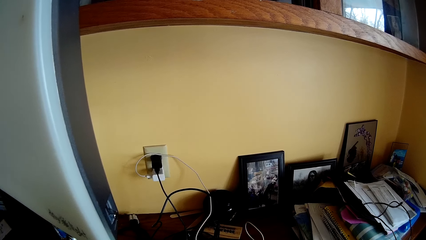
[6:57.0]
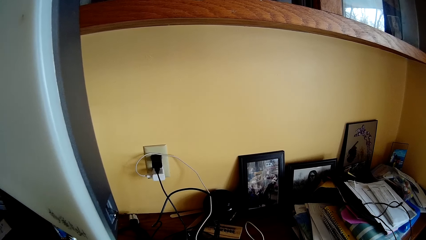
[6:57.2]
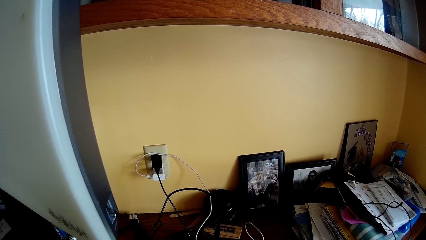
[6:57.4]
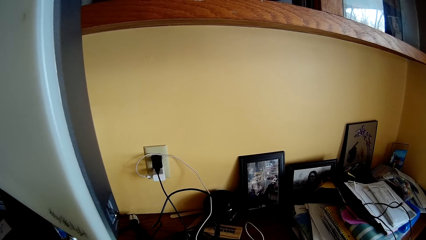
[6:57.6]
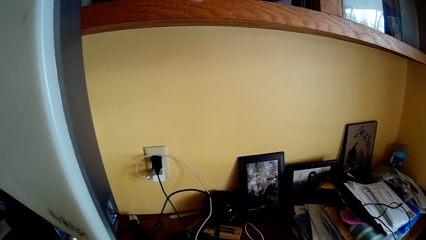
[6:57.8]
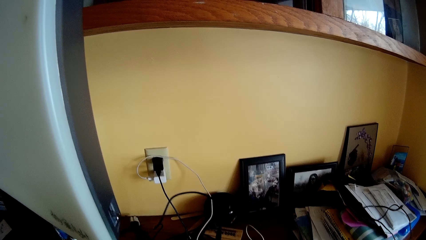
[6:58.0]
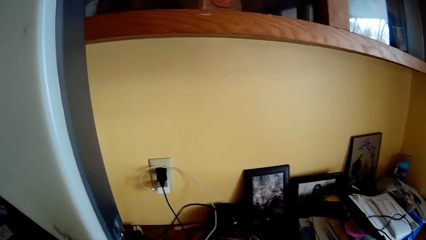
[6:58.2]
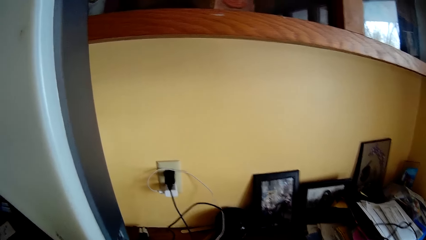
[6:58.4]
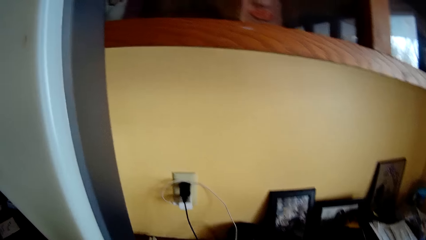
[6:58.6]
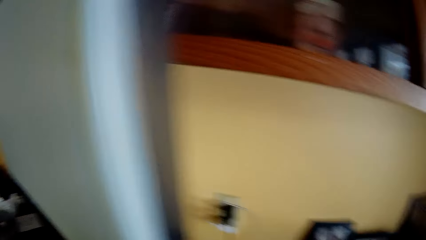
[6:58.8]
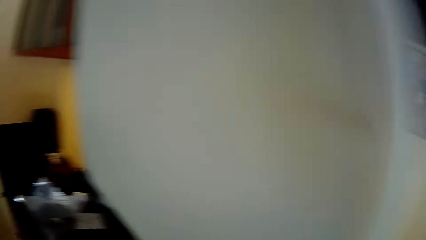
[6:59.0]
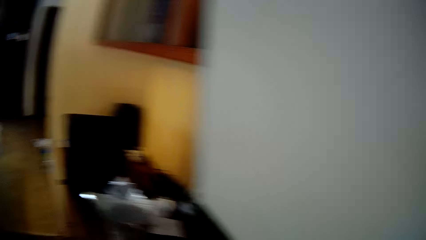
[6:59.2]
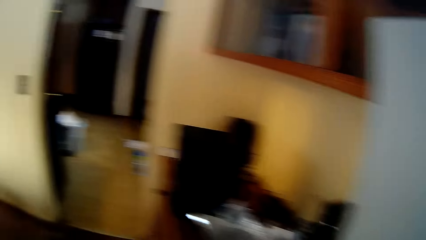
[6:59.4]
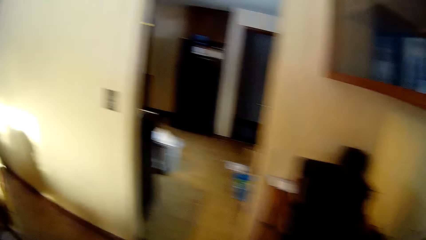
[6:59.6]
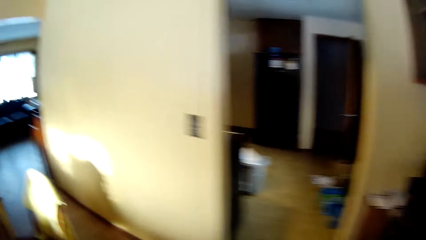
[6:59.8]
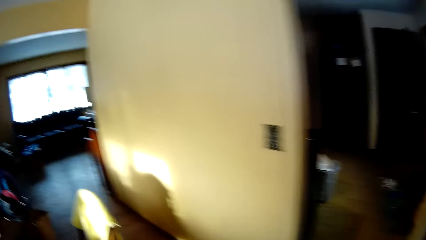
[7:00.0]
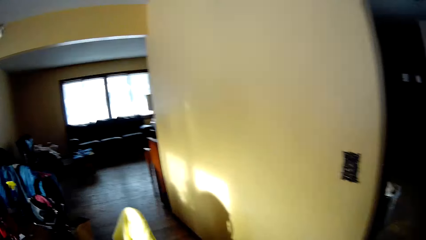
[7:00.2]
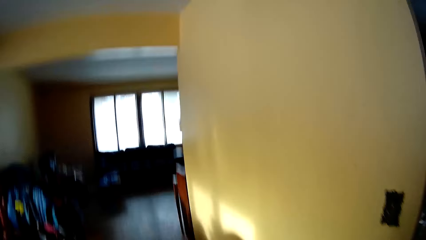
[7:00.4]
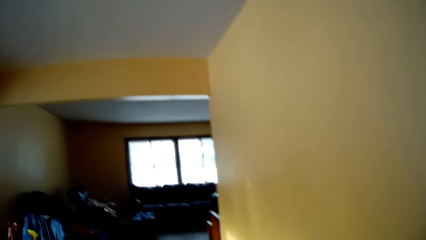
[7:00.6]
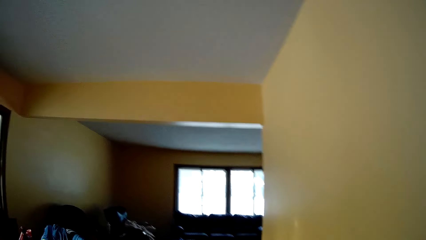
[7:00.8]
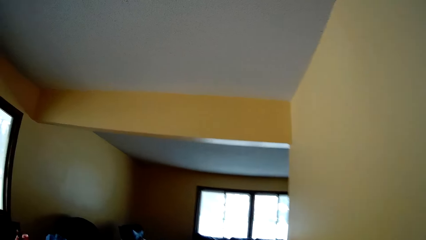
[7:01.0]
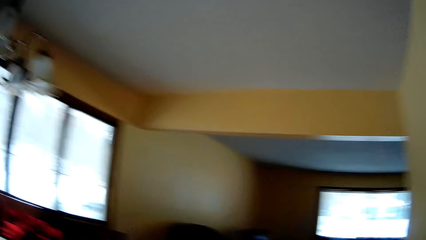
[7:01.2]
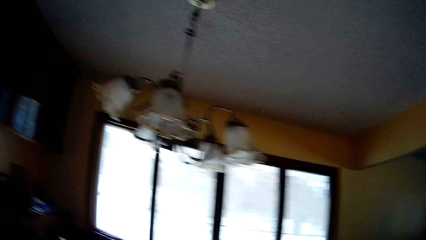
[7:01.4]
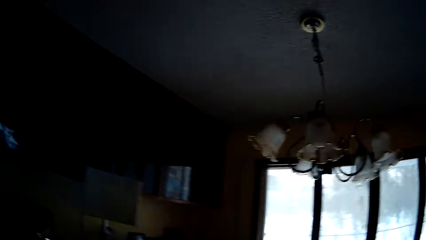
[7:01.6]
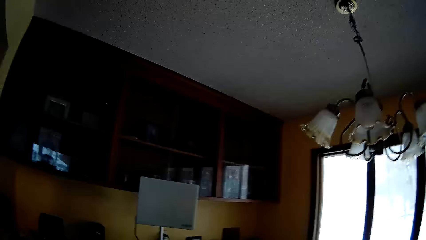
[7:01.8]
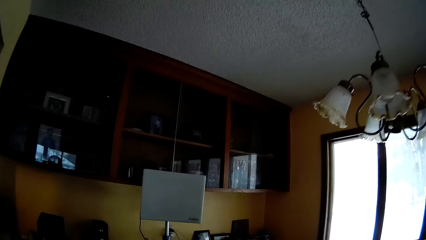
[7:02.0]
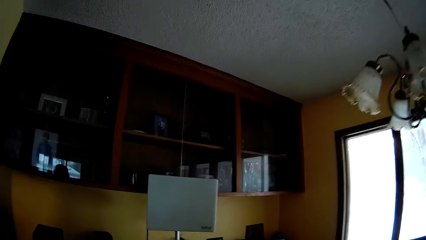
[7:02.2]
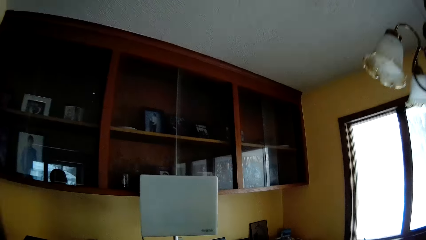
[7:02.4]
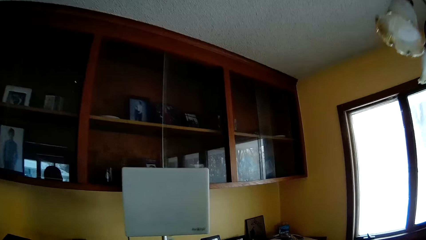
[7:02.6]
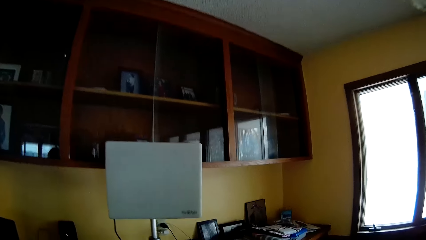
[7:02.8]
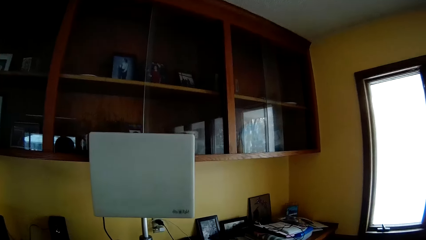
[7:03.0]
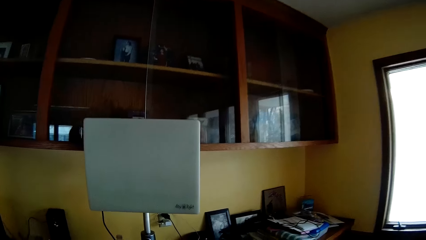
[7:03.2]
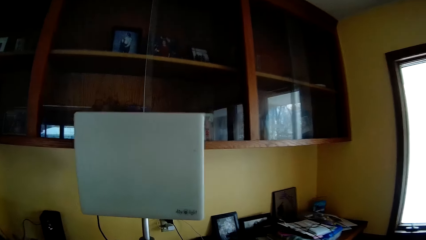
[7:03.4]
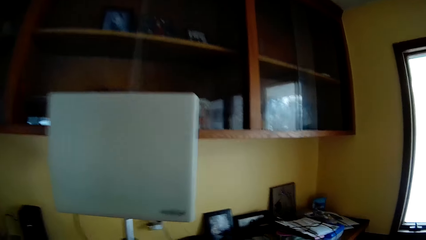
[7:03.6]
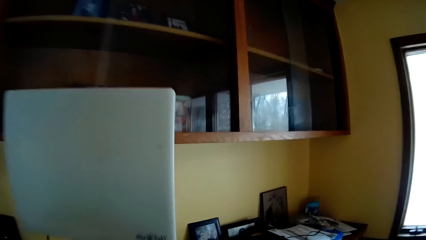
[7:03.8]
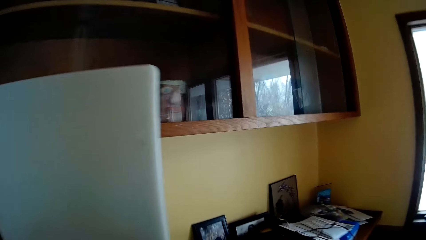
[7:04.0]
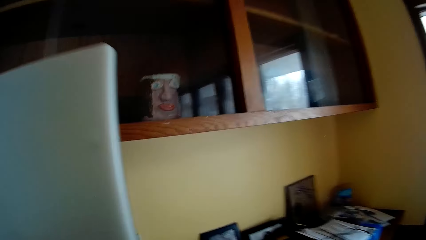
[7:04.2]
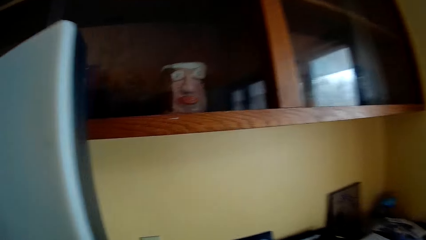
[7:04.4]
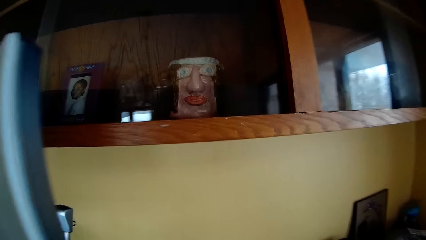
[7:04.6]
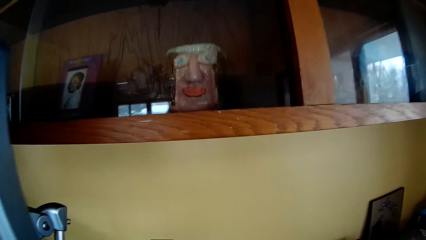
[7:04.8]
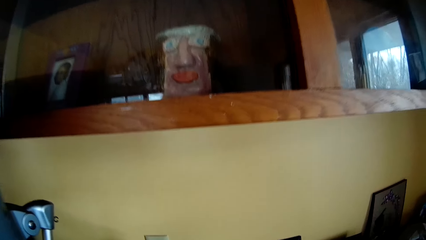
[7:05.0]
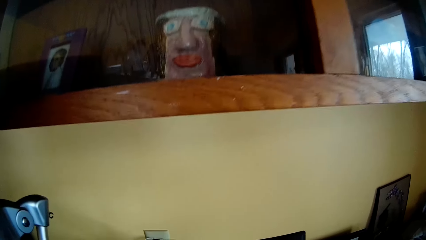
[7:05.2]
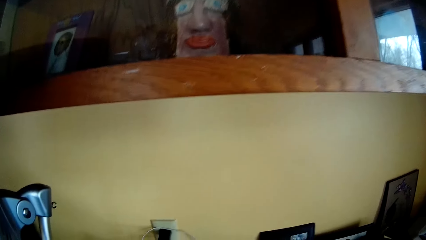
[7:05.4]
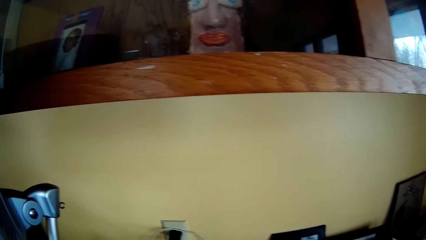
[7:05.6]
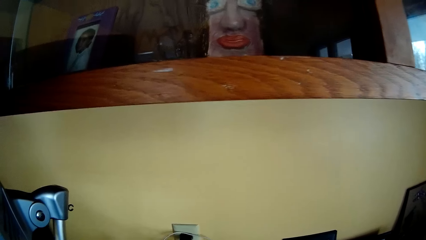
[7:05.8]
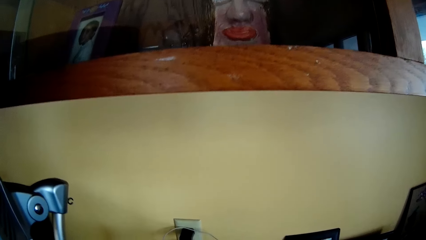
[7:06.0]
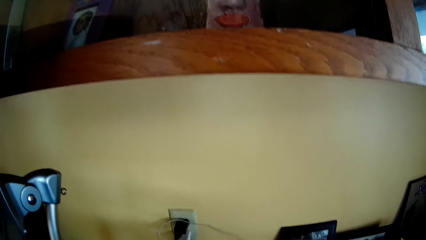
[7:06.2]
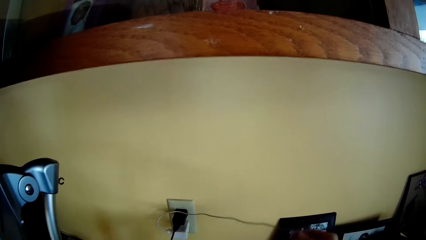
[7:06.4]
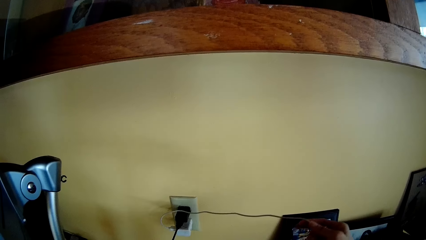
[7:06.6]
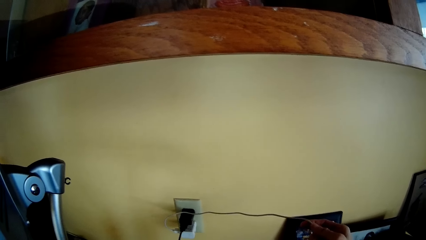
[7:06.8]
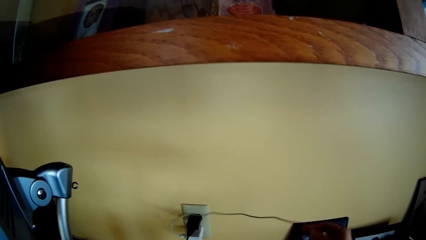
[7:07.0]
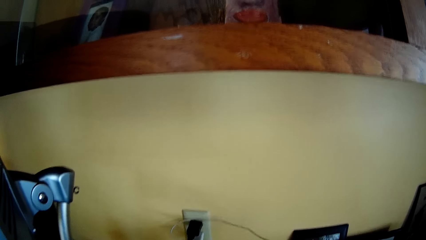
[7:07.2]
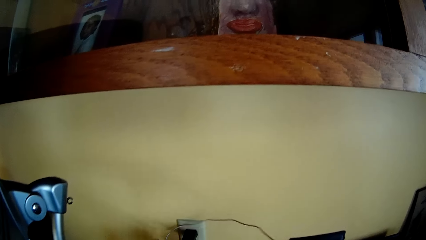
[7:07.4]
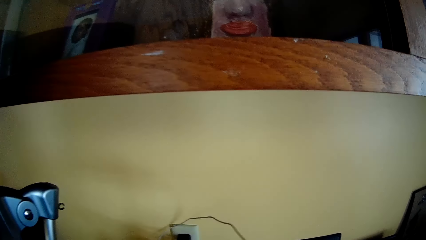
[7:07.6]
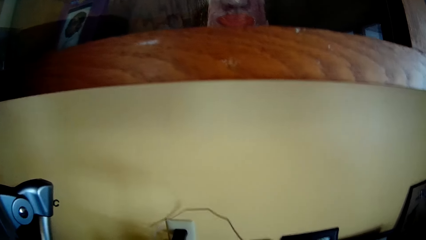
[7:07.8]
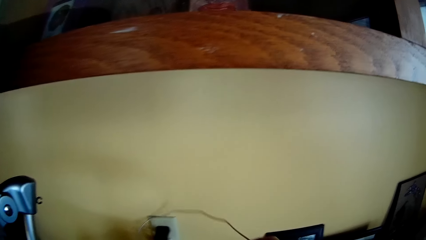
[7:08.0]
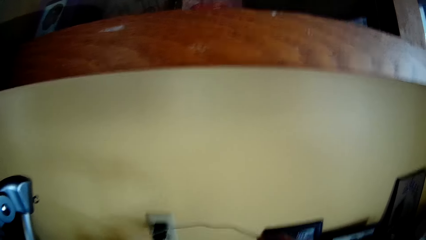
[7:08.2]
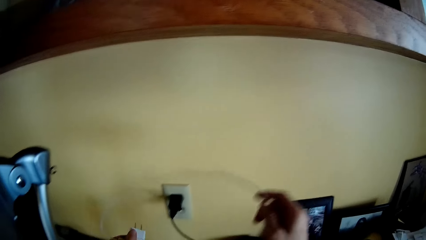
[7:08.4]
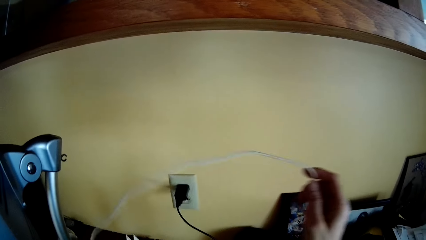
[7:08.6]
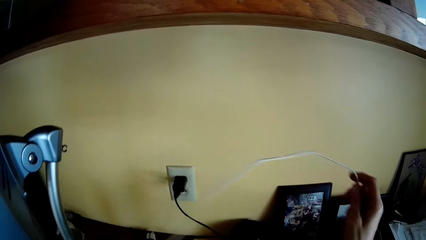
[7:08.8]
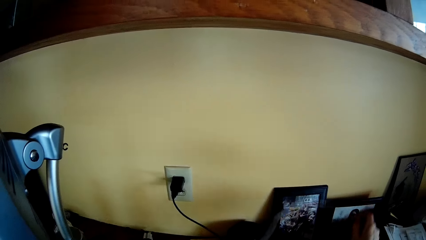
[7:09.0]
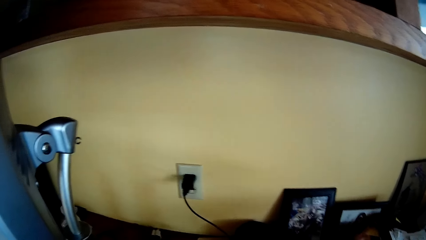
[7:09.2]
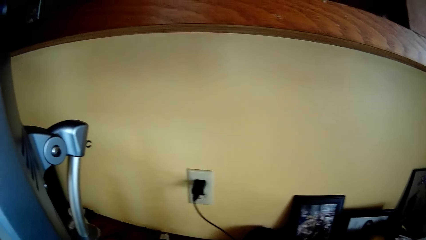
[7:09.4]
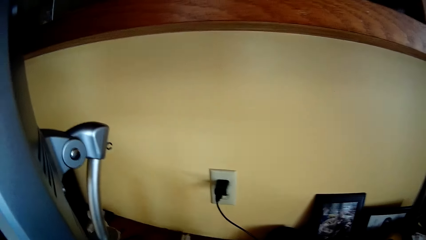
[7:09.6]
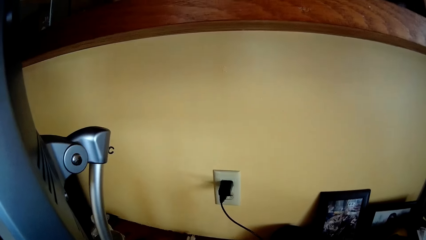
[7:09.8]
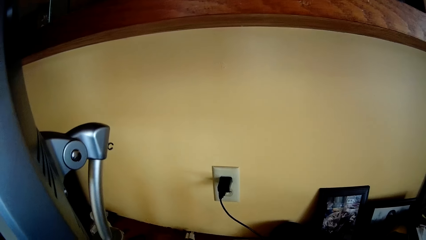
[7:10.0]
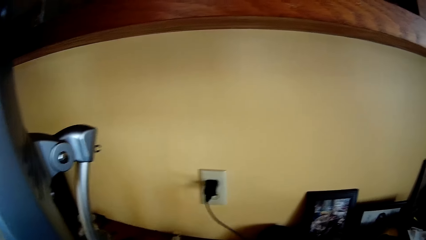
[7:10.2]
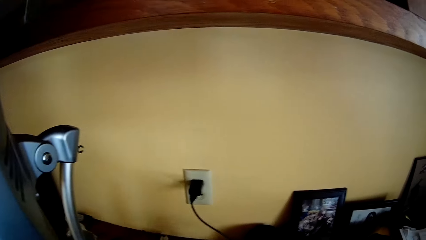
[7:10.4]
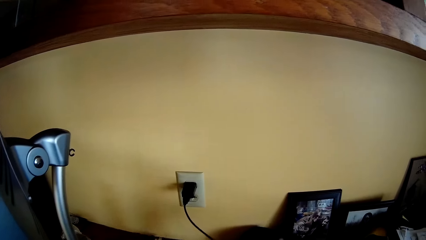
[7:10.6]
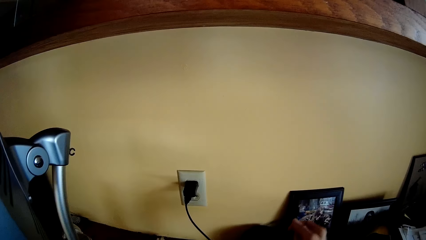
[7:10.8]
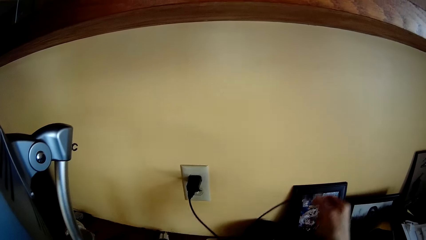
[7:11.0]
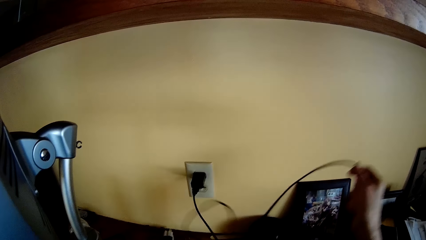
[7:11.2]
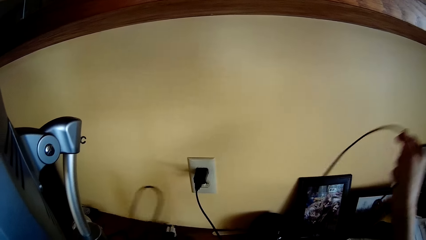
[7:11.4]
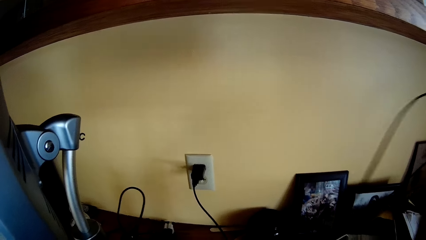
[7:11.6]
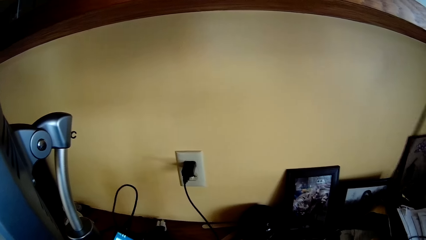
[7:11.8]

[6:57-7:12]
The camera wearer drops the phone in his hands on a table. He adjusts wires on the table with both hands.
